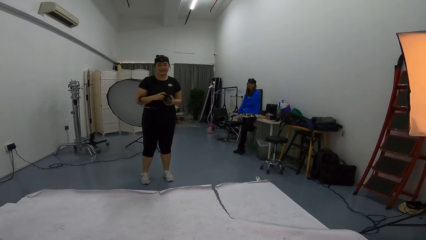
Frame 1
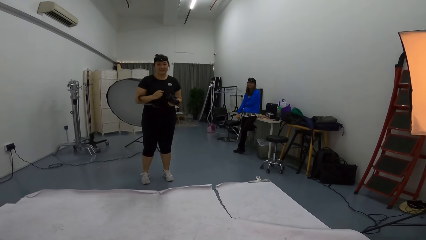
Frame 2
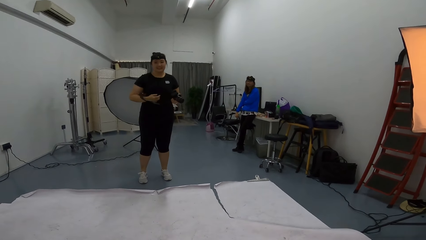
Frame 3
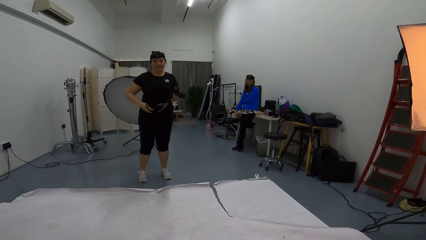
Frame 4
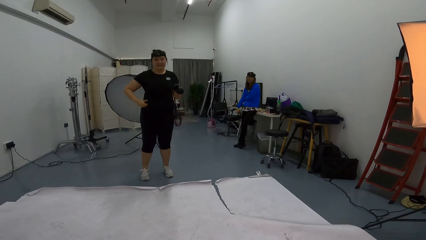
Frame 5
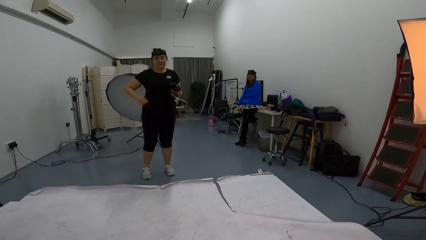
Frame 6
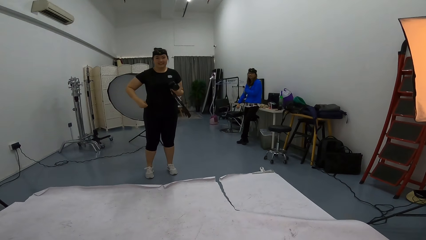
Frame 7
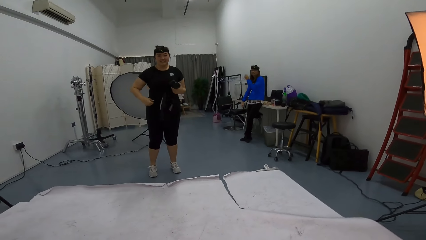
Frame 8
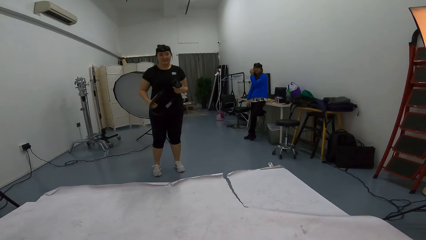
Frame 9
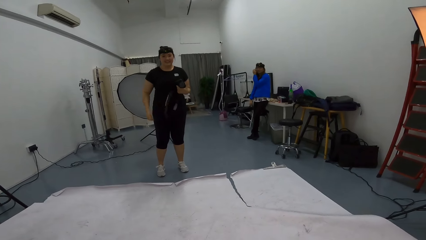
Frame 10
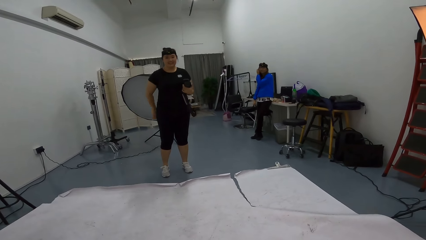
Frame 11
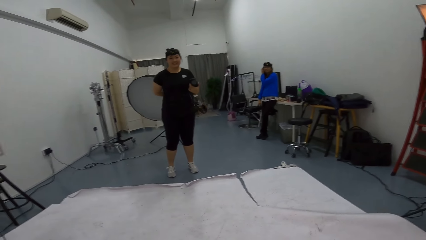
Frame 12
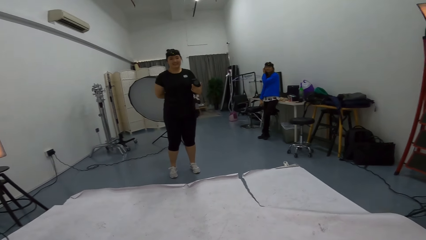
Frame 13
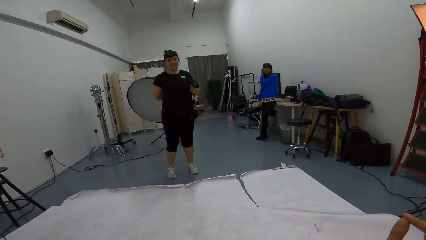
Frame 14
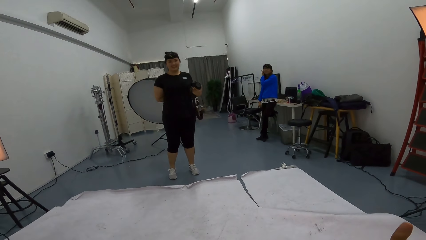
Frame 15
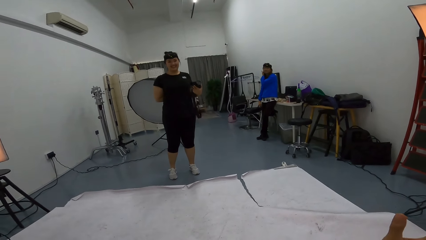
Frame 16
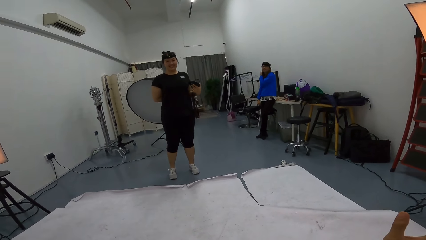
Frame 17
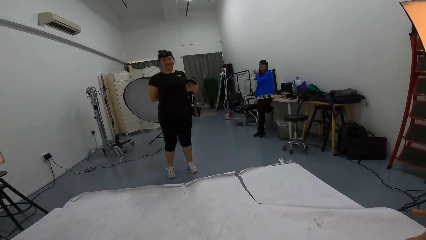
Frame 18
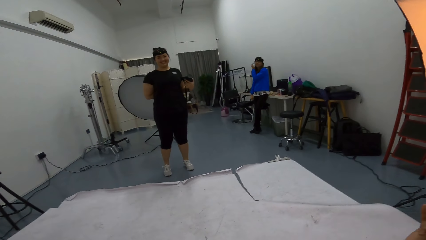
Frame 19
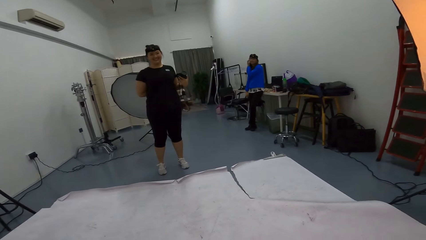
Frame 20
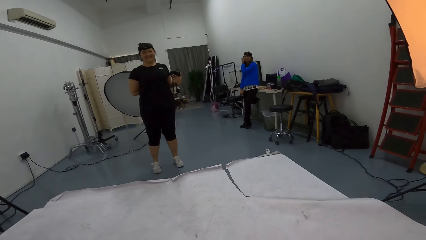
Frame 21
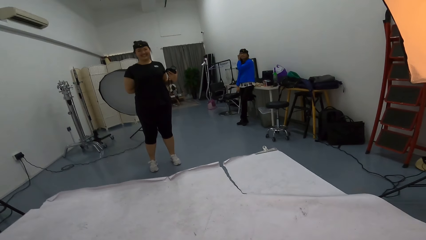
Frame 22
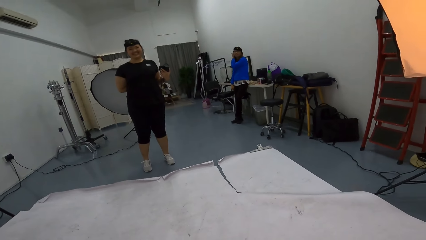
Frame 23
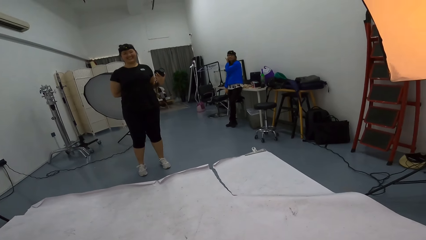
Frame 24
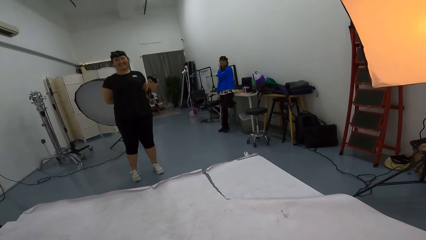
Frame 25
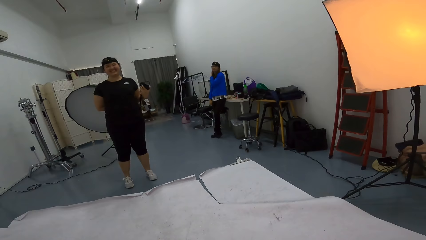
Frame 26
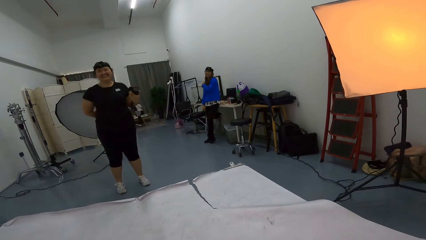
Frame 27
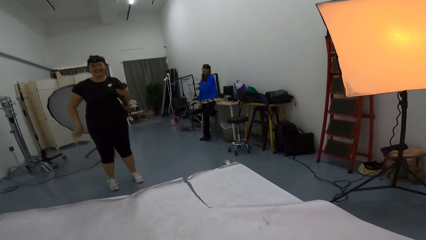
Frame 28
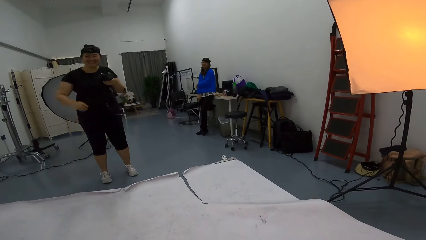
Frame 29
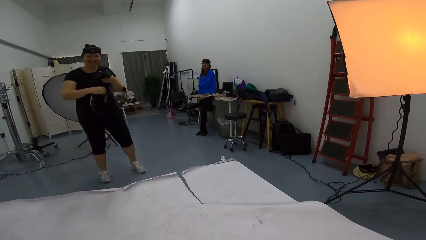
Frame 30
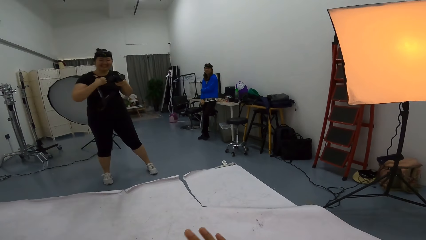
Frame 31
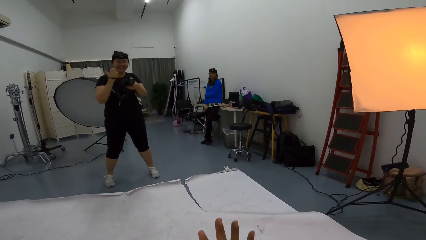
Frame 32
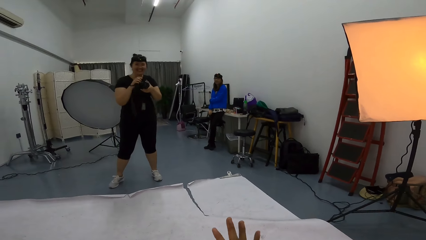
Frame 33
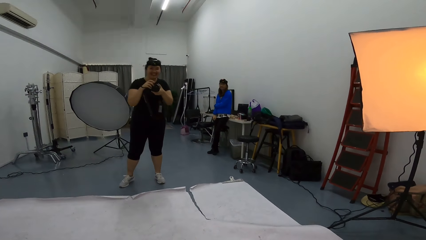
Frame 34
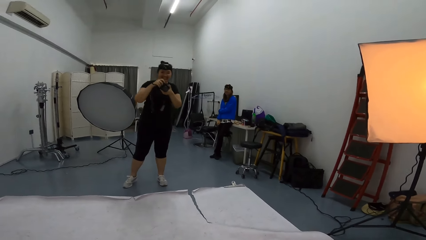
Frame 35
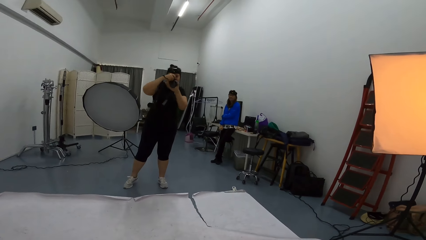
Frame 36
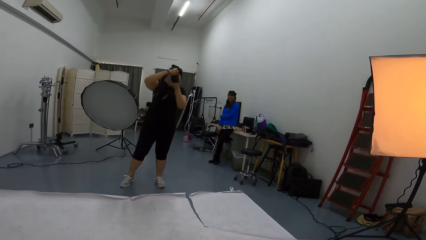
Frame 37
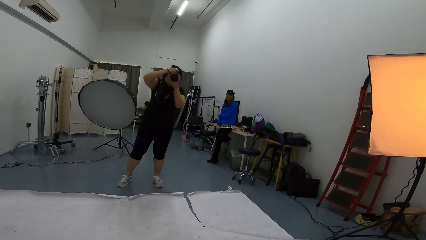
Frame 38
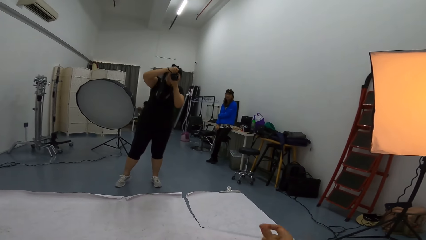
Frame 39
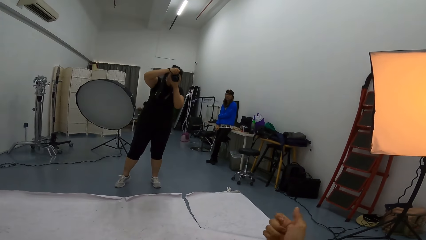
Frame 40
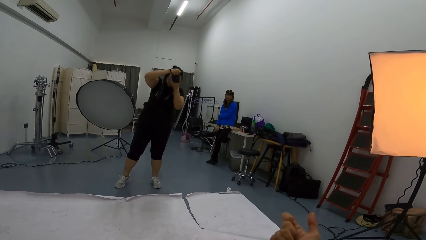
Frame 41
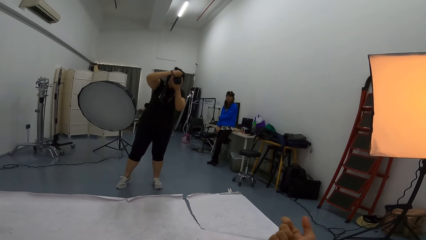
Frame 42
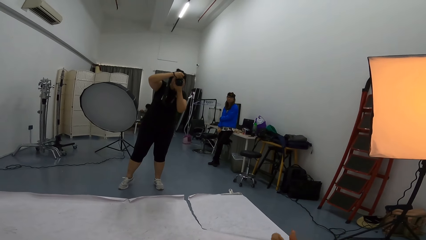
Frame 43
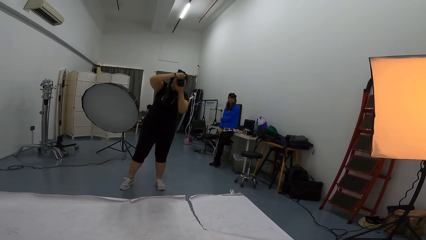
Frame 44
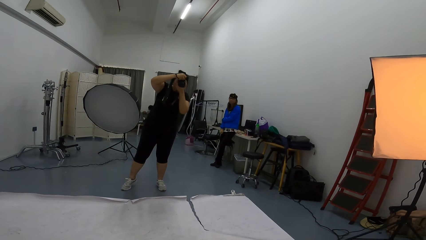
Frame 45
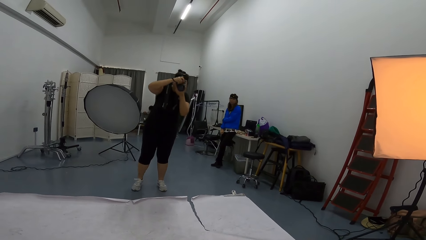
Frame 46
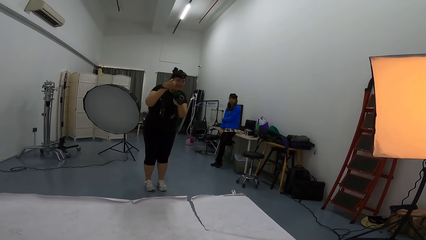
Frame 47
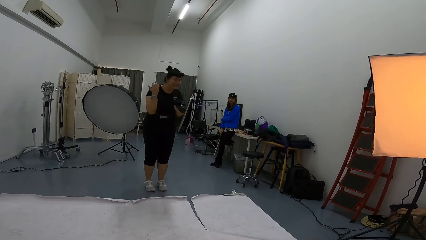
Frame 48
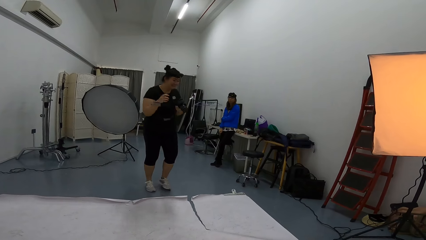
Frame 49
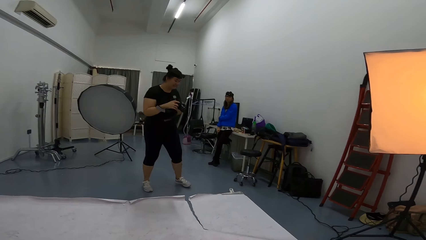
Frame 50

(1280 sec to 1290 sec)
The camera wearer stops taking photos. They raise a hand. A person takes photos using a camera.
